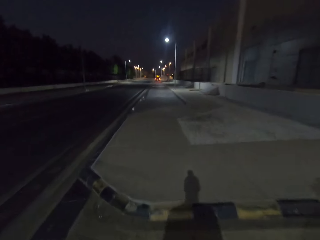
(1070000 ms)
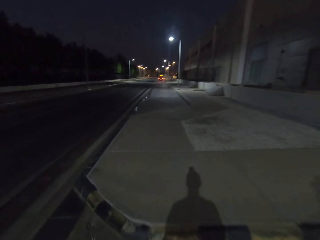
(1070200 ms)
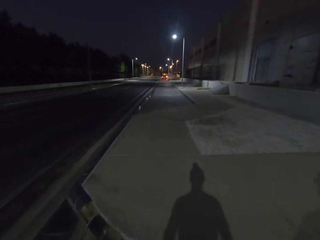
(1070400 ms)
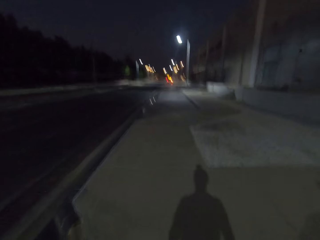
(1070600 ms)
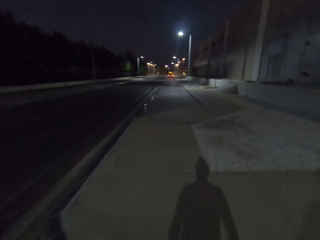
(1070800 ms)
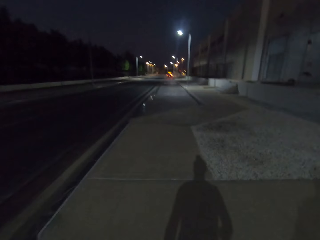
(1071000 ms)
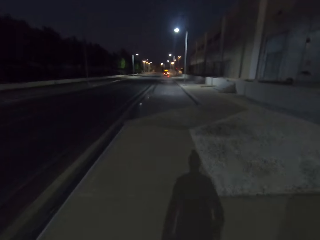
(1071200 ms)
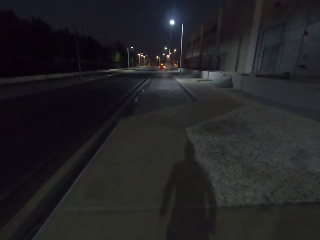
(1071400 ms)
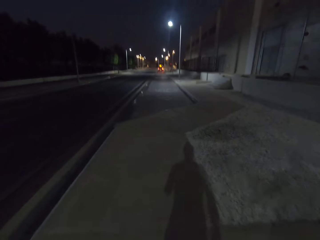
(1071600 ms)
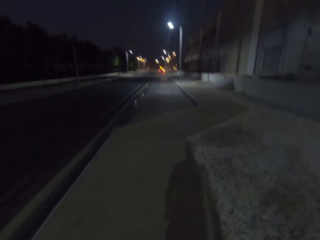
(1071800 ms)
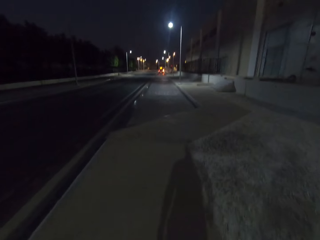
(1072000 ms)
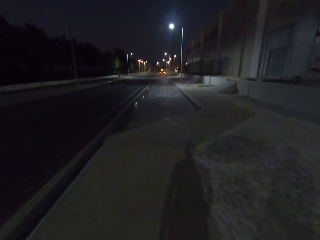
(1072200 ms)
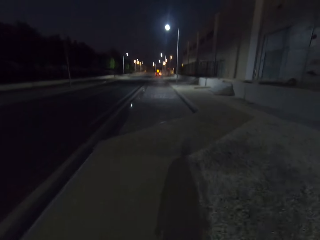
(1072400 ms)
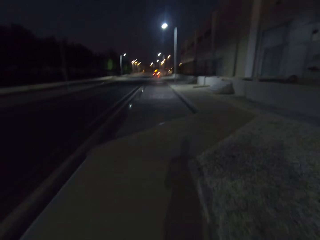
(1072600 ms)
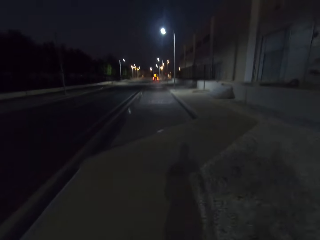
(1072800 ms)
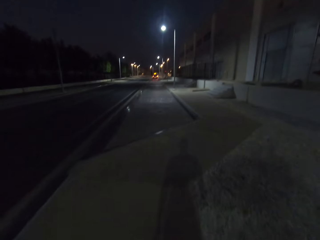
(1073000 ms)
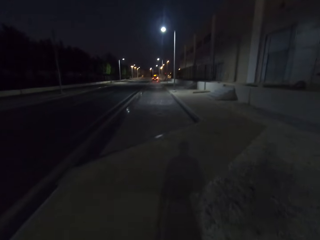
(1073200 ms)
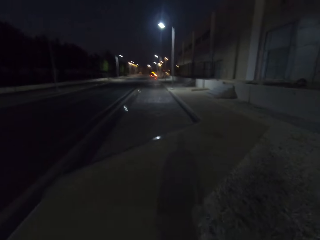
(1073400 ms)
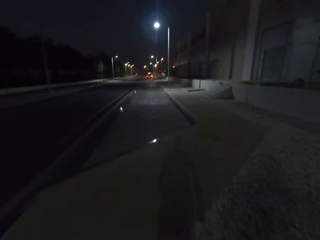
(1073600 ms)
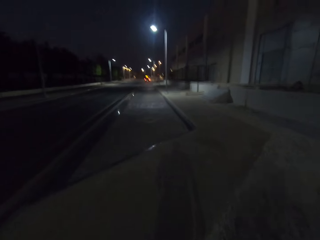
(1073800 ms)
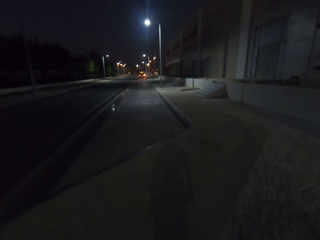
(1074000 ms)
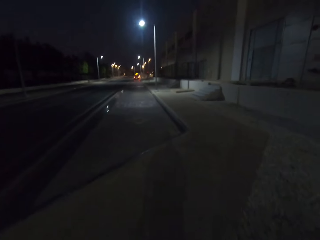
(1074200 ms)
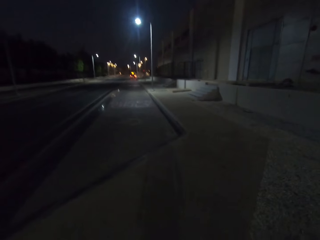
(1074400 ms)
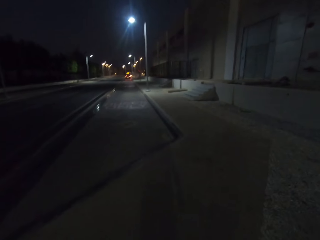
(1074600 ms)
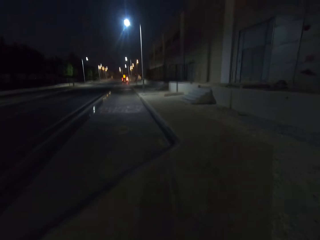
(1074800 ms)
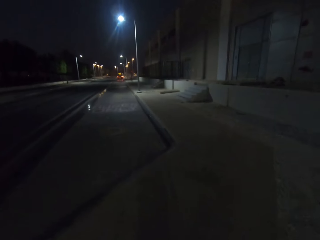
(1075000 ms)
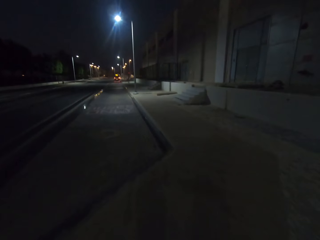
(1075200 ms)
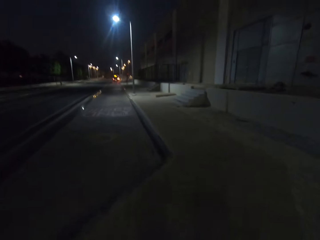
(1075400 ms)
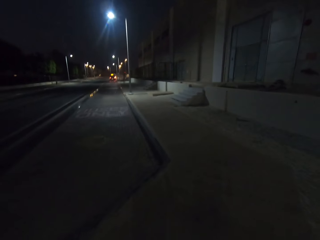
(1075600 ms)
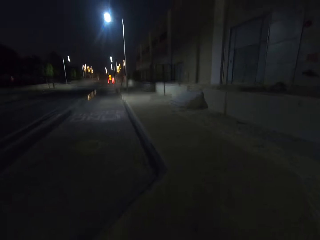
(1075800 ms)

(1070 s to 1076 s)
The camera wearer walks along the sidewalk.

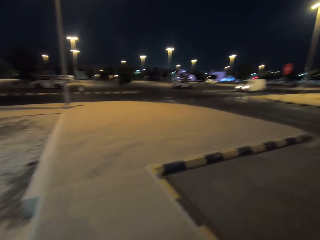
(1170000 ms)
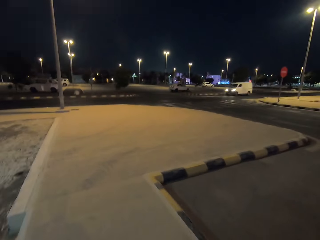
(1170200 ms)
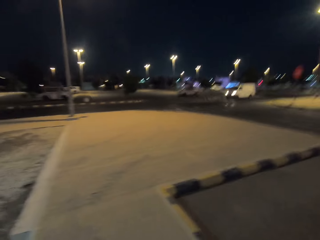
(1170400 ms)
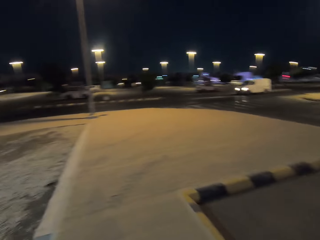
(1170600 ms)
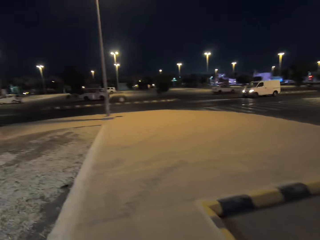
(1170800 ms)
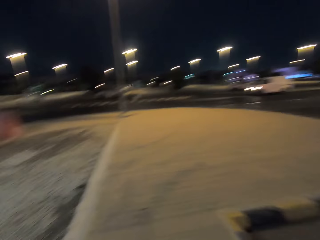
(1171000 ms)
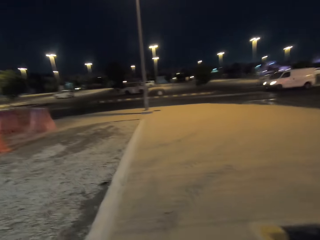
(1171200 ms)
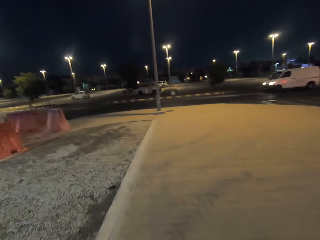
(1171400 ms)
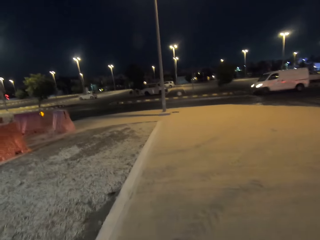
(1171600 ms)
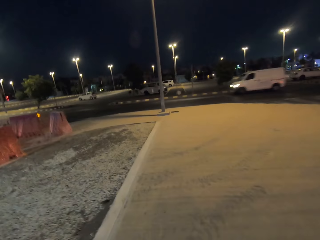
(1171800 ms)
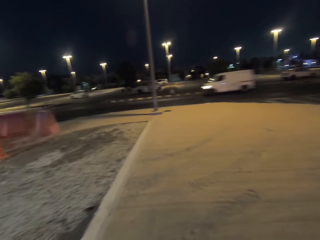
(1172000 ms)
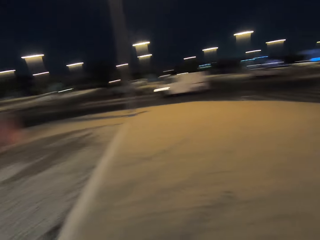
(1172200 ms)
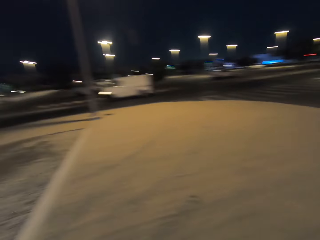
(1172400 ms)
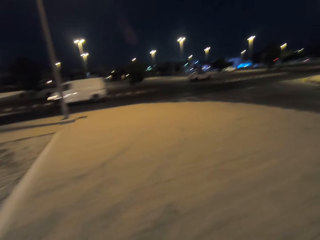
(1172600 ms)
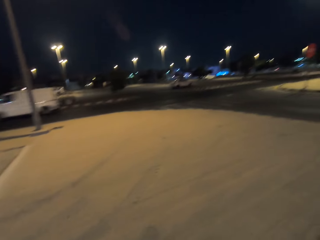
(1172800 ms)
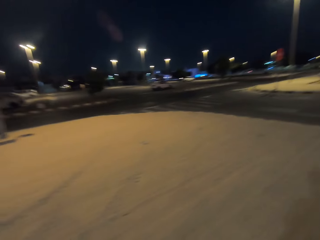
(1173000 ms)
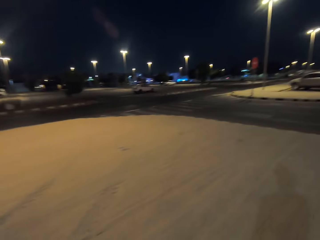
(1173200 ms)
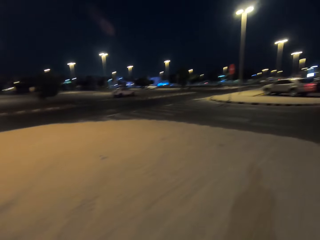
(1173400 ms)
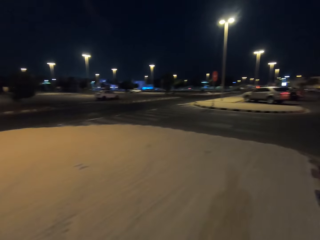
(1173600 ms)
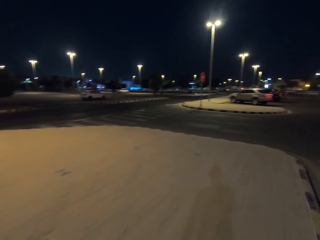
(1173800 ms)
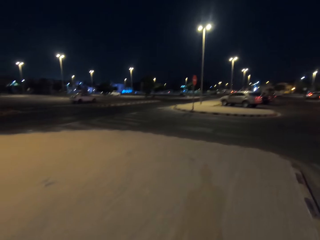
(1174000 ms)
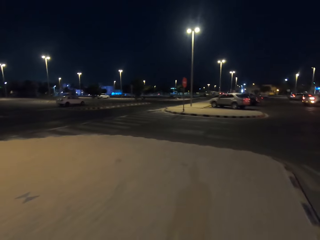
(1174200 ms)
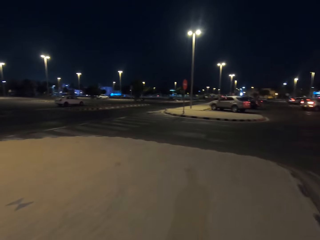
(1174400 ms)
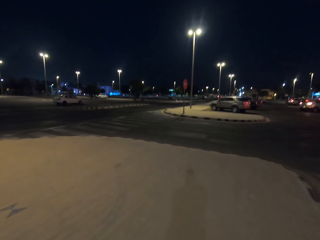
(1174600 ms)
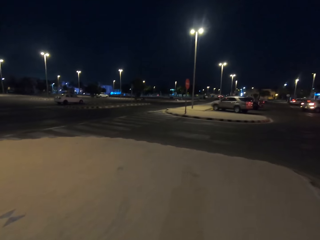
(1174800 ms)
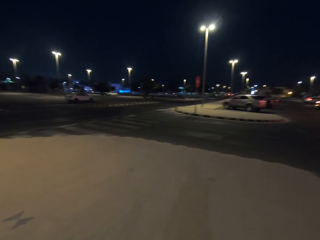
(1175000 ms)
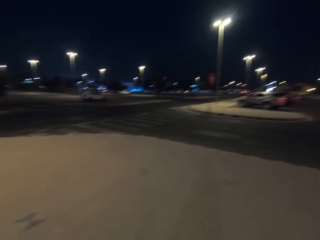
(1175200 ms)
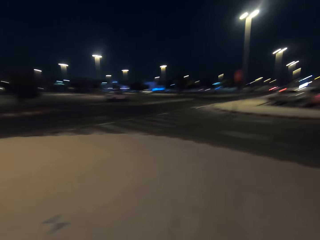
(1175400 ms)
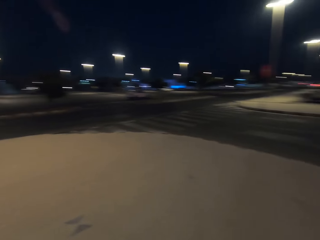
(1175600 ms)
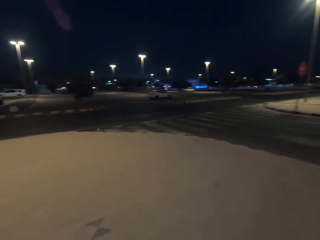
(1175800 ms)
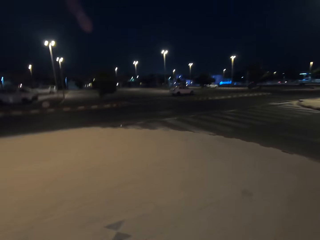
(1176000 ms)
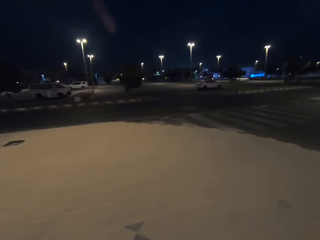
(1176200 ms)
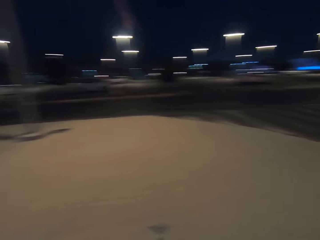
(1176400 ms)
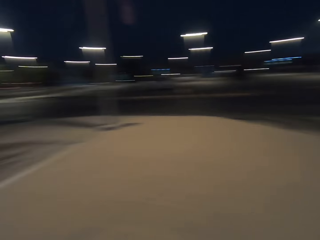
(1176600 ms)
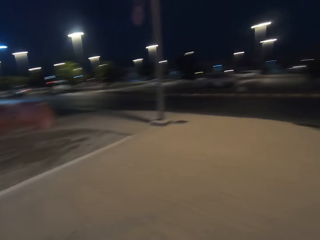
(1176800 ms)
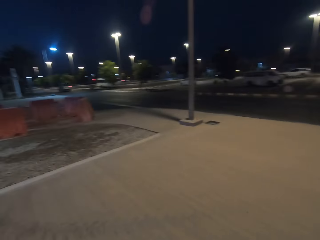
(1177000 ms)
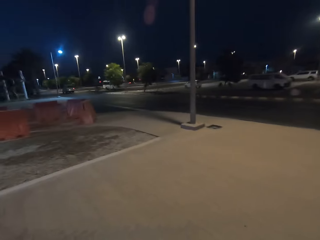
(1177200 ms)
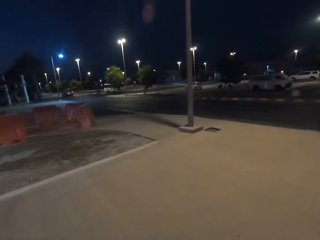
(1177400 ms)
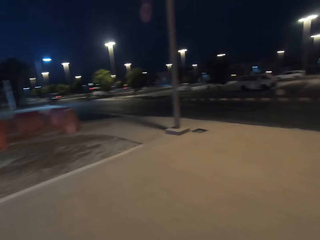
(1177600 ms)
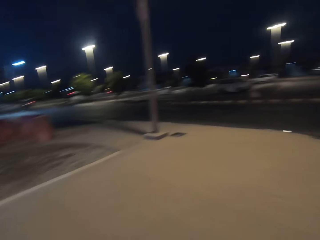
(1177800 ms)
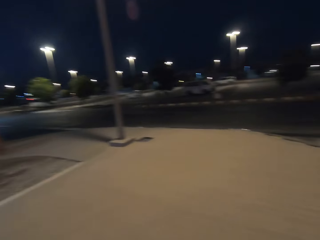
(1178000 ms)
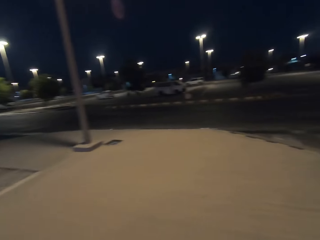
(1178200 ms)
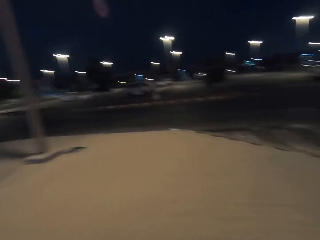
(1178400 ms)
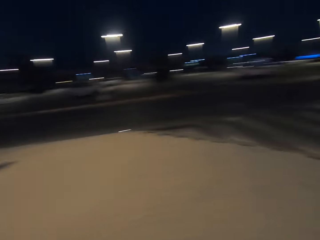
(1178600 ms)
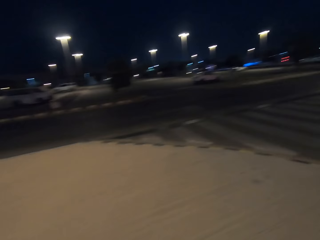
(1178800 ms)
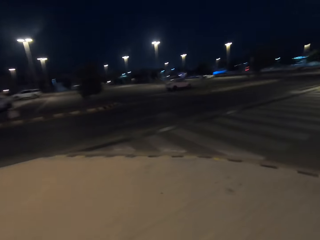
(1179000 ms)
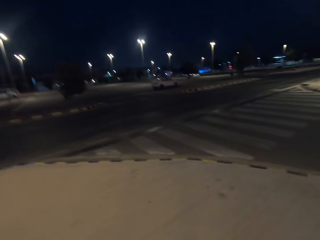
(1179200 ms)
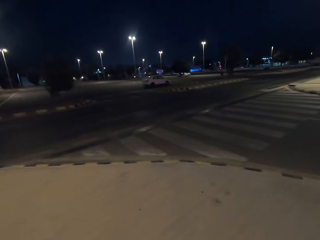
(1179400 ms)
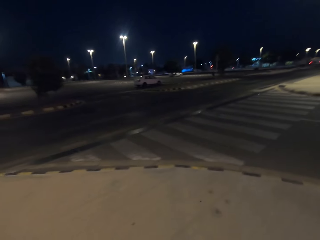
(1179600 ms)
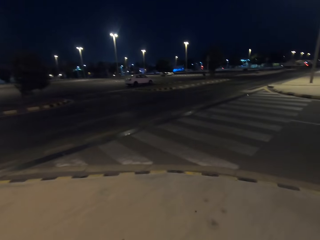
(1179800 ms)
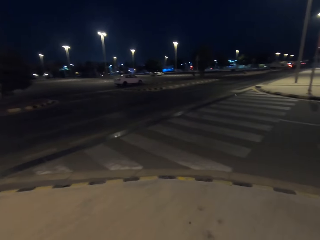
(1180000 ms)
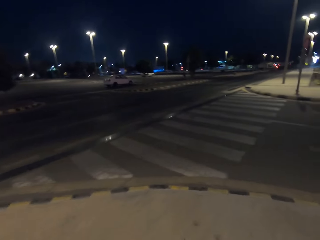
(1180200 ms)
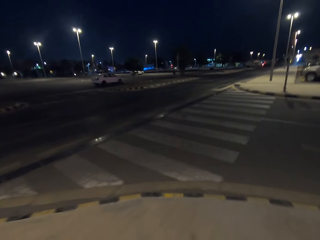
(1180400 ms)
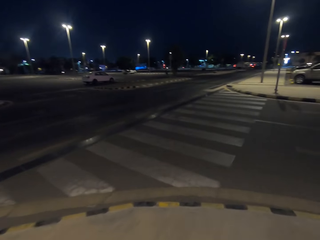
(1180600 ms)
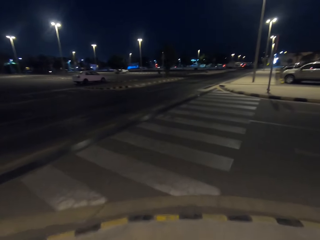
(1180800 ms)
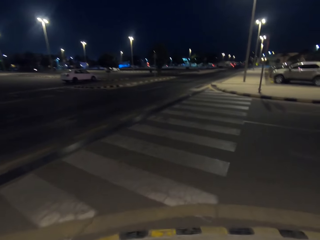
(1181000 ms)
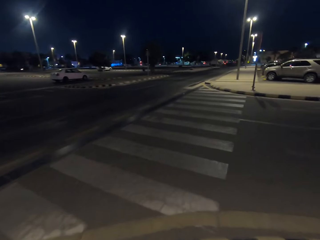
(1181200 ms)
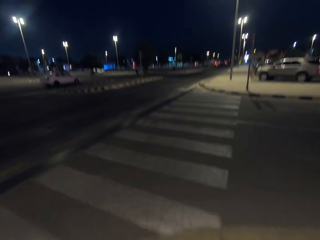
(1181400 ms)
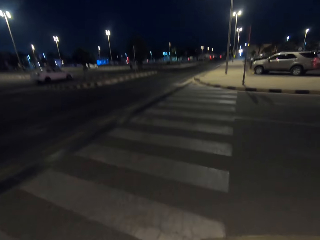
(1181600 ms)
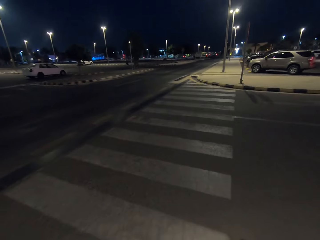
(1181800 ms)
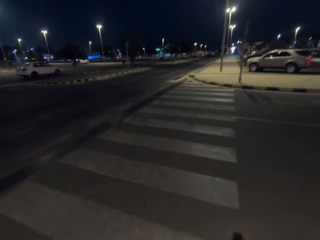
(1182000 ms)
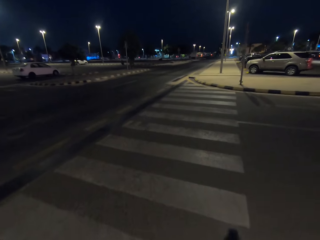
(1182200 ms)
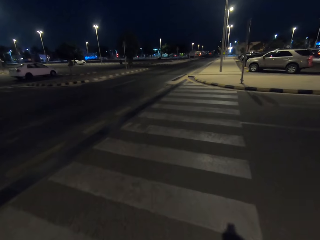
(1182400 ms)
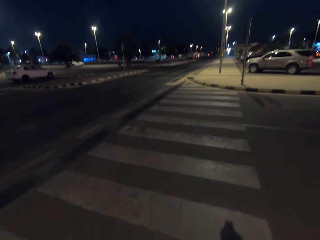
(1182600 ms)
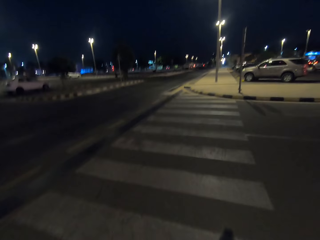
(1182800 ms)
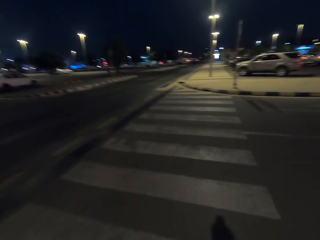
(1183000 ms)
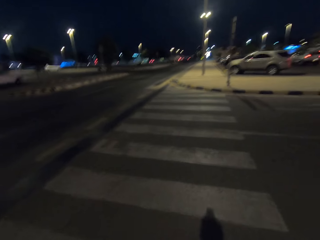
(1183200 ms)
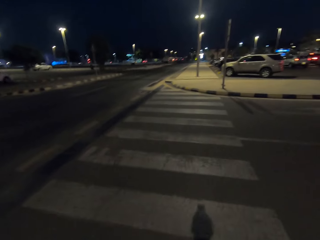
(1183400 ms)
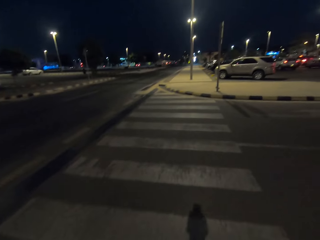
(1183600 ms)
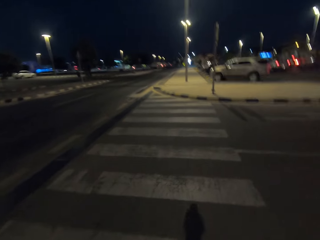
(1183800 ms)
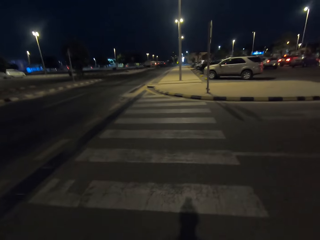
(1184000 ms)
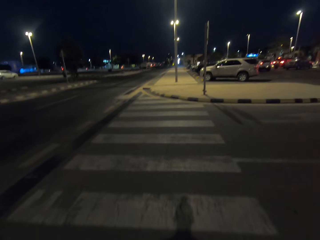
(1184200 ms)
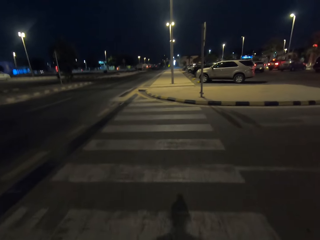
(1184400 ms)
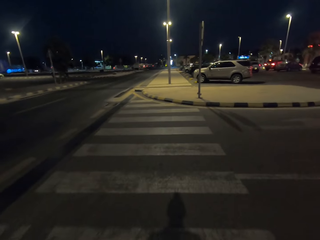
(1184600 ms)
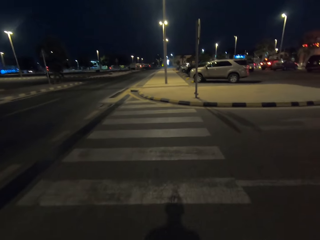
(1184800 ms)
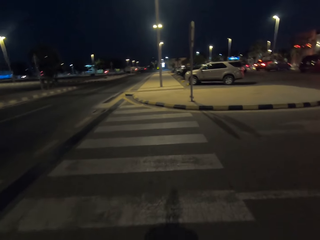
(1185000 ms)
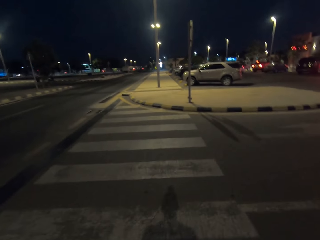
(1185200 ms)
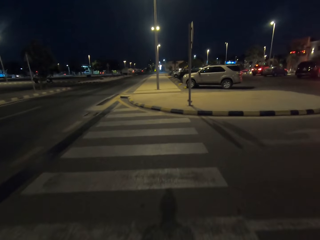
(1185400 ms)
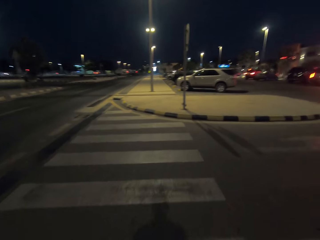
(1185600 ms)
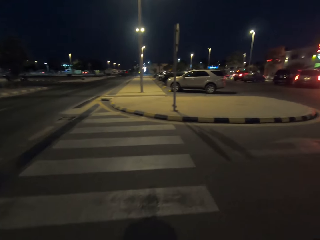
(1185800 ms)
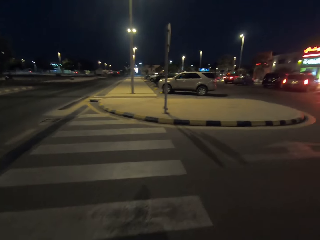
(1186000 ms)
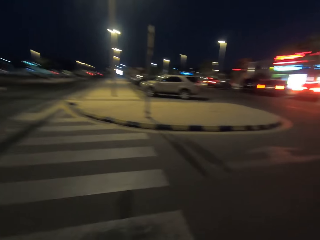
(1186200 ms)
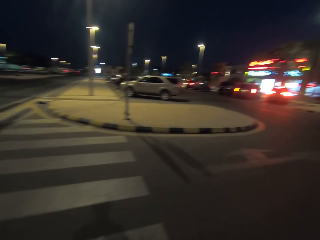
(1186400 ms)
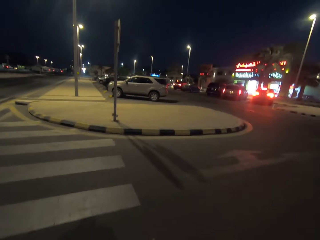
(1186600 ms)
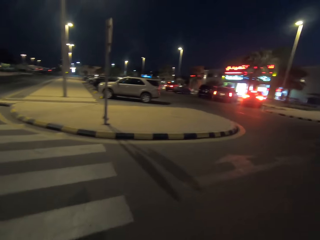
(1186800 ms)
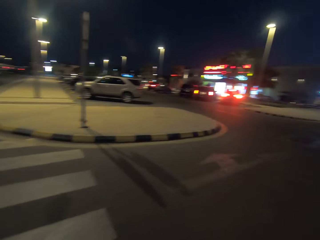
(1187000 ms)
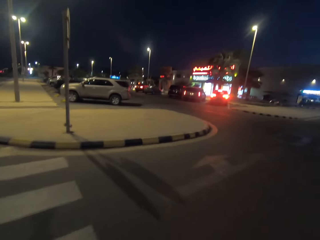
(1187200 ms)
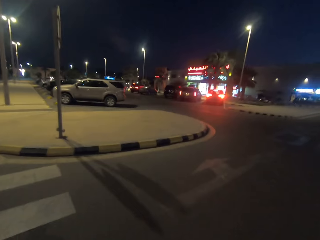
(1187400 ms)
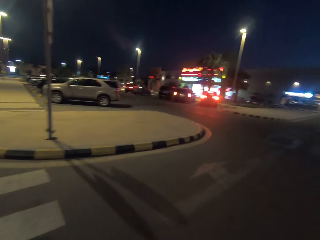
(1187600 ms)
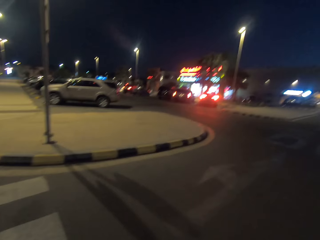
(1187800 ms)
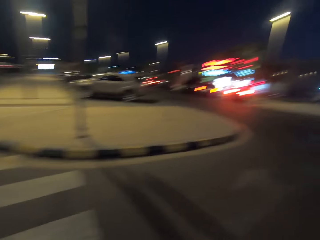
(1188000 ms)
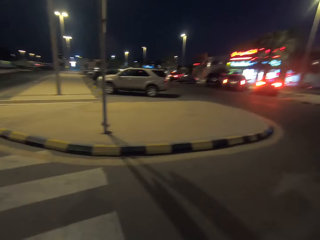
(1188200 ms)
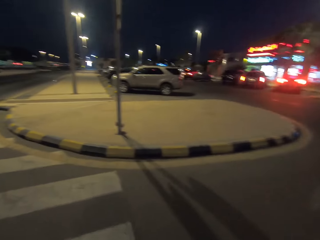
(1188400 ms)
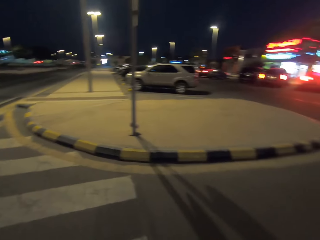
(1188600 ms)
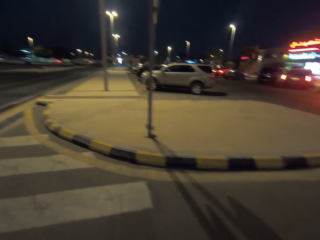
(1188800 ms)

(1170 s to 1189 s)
The camera wearer looks around the road. They walk along the sidewalk. They walk along the road. They cross the road. They look around the road. They walk along the road.
